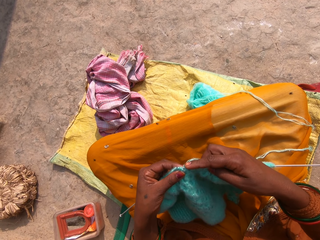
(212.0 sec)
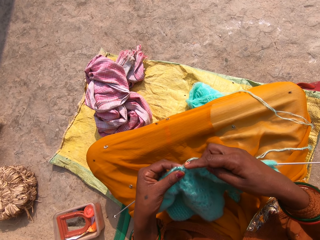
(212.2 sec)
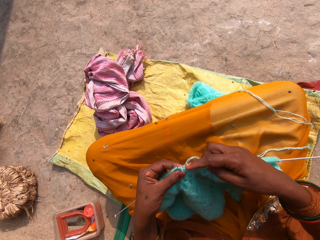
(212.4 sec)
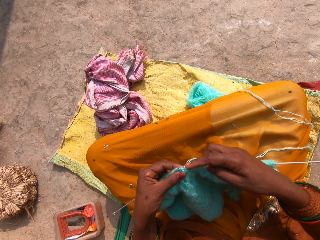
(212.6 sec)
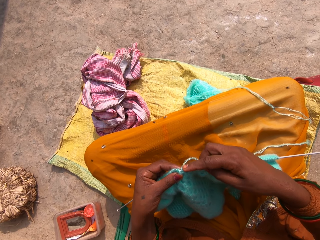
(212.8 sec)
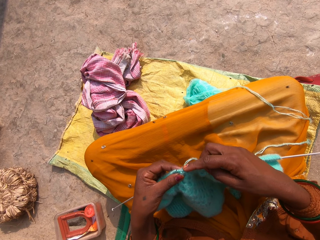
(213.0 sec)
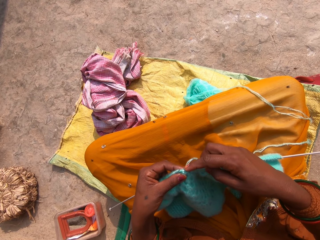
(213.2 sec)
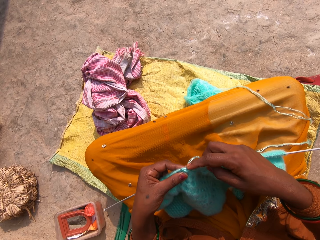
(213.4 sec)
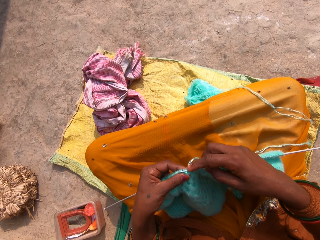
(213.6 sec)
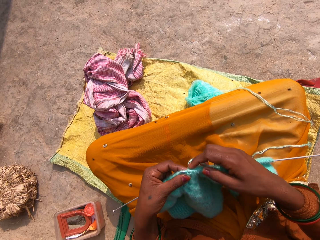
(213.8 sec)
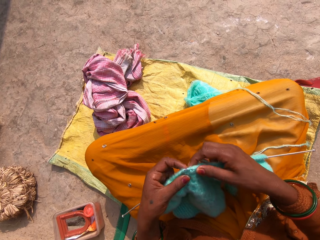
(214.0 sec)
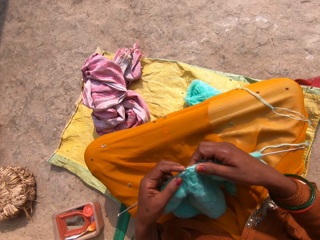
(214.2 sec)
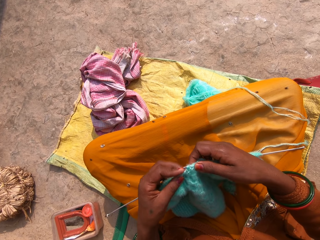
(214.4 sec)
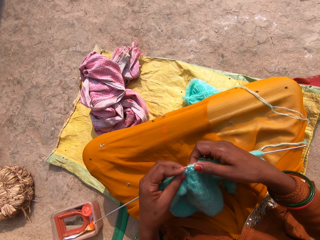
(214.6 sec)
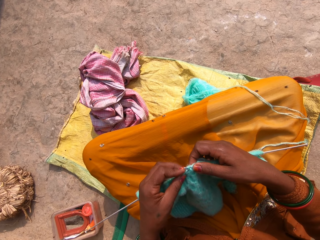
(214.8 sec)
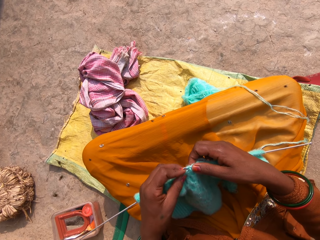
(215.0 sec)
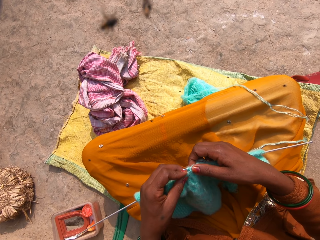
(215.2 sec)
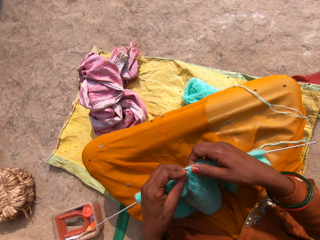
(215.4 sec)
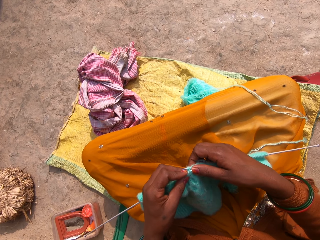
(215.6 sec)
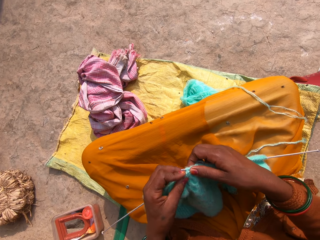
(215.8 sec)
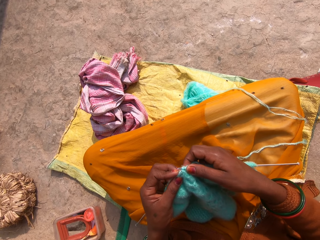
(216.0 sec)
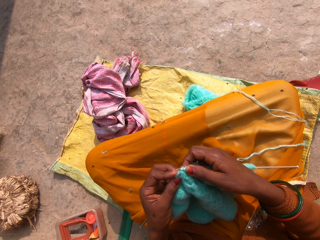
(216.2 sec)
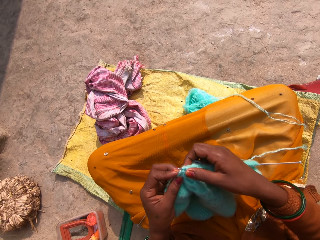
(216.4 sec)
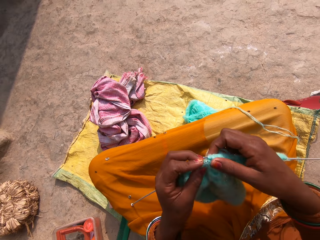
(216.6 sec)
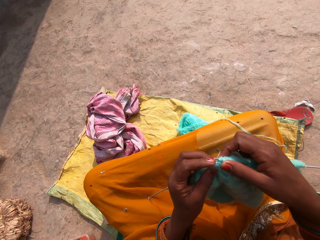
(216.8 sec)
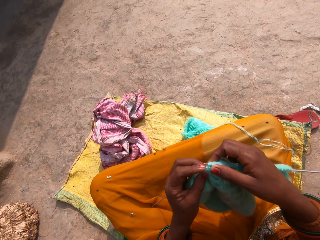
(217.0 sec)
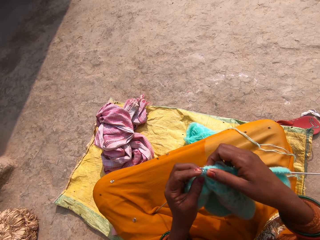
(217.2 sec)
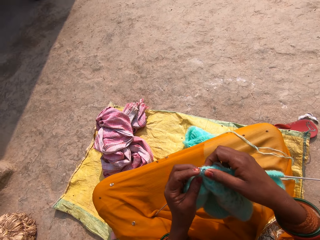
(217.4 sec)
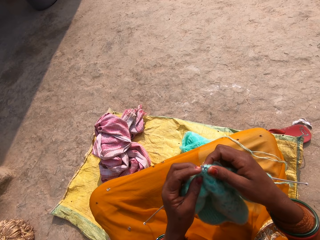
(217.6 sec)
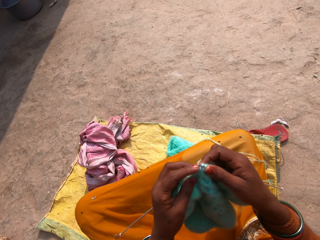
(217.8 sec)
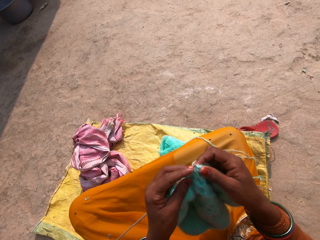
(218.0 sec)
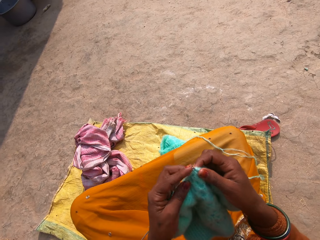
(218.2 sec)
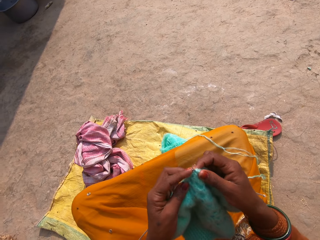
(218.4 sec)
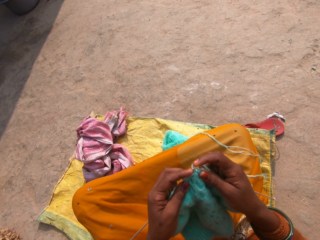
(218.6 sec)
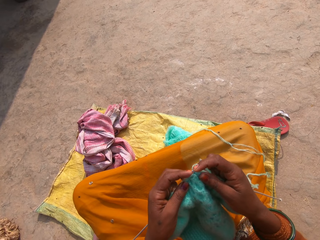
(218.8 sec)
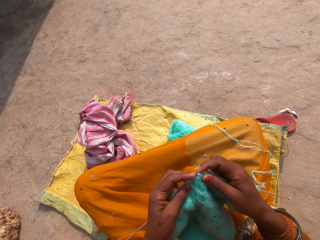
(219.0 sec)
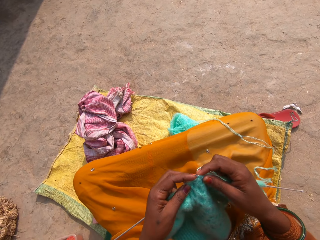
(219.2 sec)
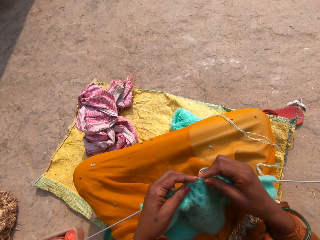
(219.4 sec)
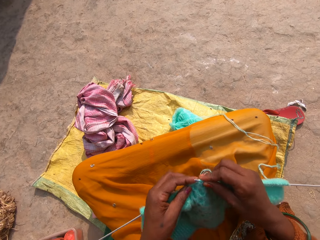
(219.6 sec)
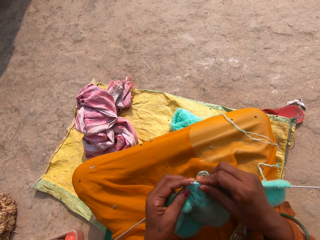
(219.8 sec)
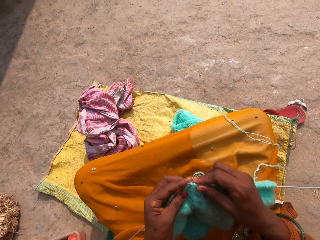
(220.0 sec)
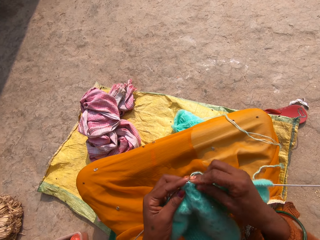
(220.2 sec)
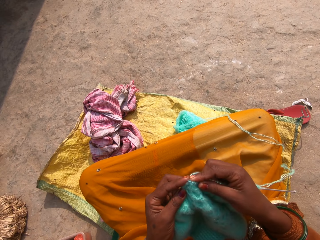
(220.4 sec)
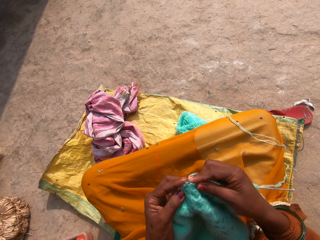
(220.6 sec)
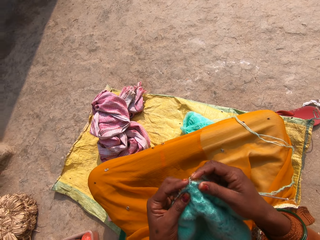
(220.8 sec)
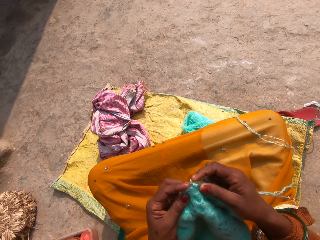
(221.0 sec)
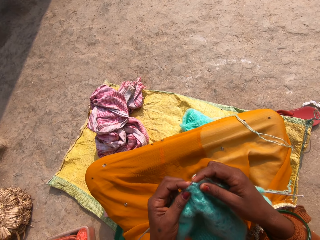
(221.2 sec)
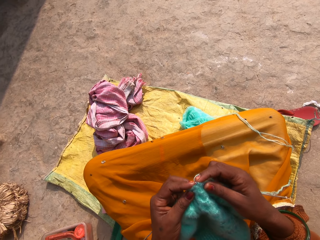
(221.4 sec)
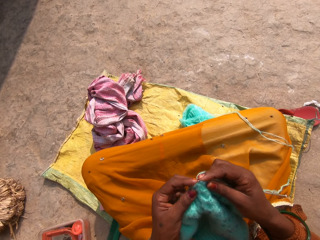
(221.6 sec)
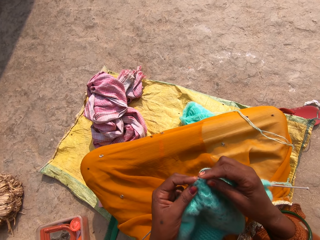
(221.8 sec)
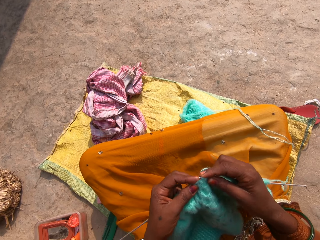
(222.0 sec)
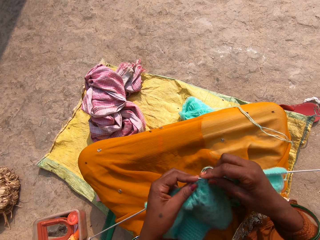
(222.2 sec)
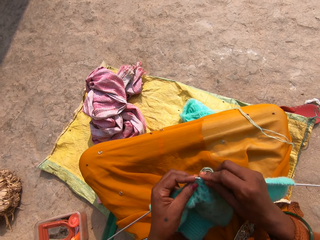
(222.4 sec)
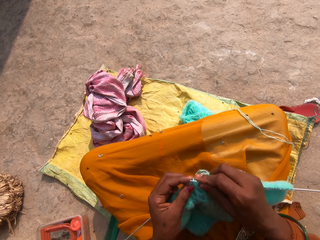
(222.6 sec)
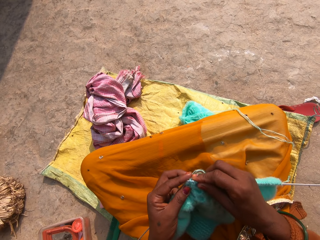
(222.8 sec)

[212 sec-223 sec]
The camera wearer moves the hand. They knit the fabric using a straight needle.

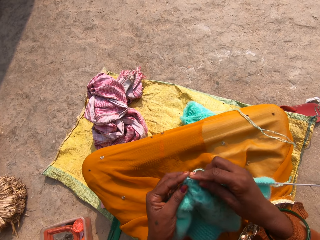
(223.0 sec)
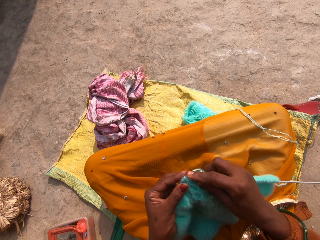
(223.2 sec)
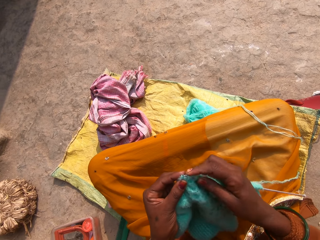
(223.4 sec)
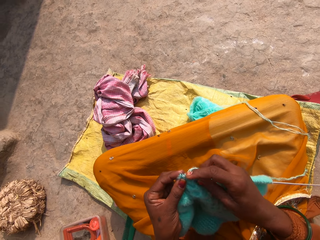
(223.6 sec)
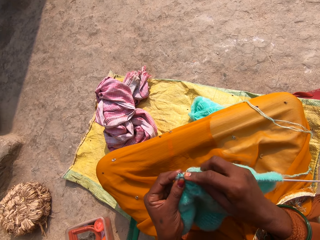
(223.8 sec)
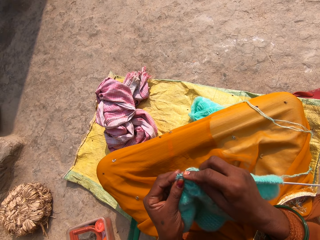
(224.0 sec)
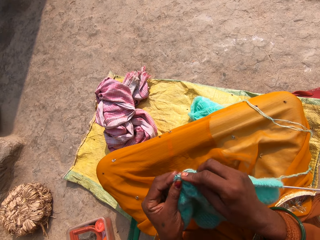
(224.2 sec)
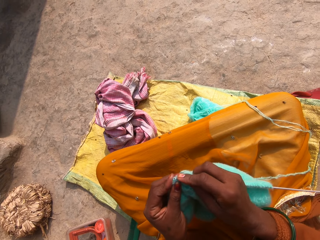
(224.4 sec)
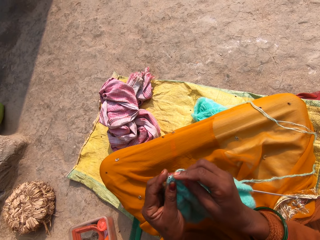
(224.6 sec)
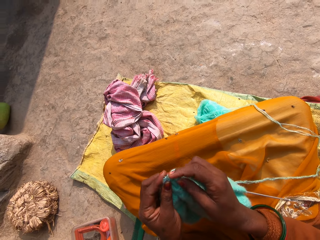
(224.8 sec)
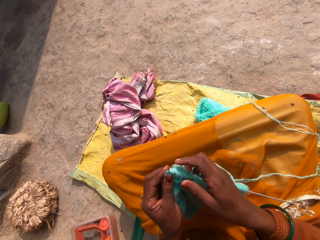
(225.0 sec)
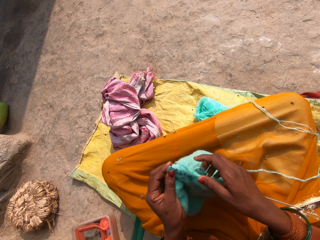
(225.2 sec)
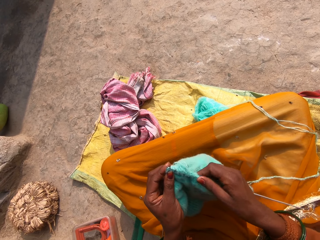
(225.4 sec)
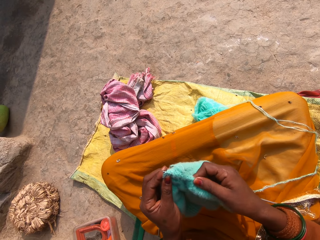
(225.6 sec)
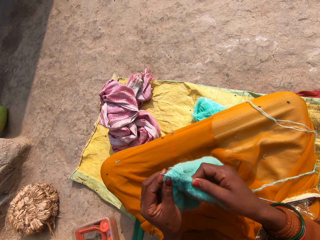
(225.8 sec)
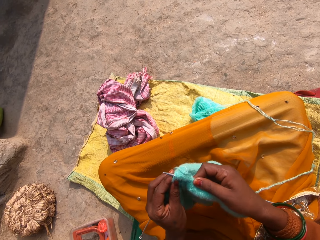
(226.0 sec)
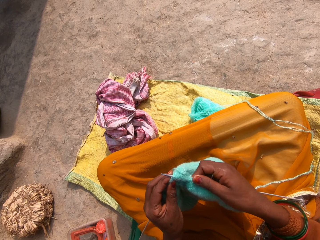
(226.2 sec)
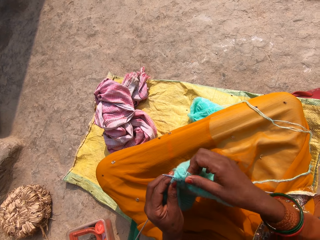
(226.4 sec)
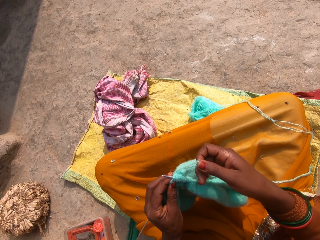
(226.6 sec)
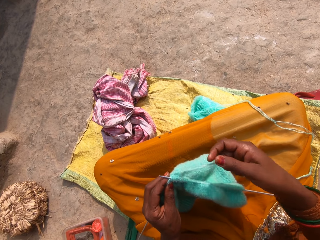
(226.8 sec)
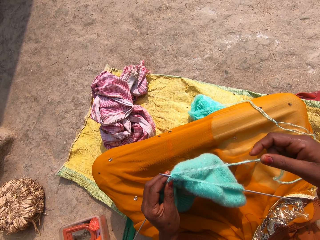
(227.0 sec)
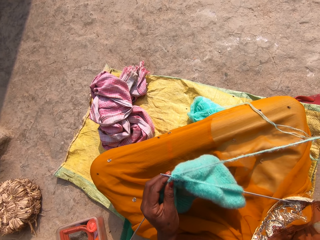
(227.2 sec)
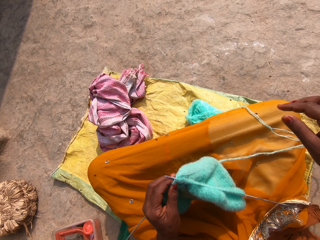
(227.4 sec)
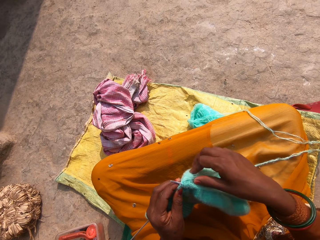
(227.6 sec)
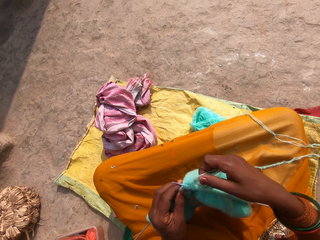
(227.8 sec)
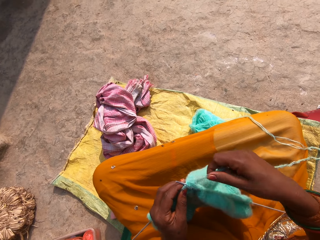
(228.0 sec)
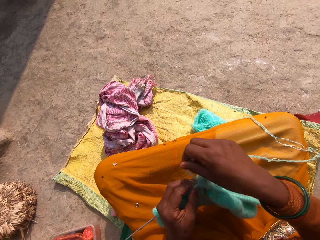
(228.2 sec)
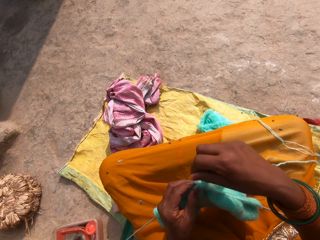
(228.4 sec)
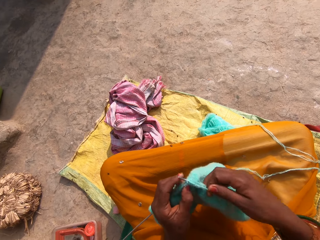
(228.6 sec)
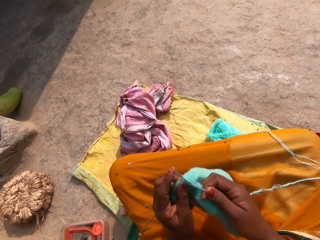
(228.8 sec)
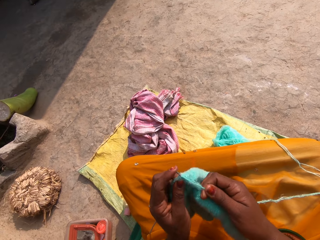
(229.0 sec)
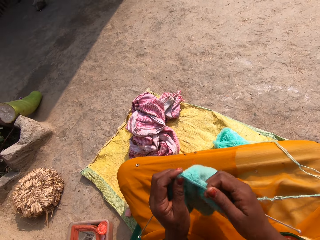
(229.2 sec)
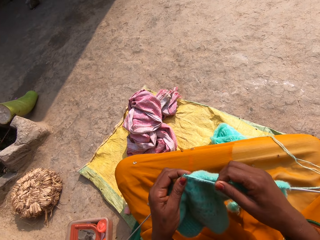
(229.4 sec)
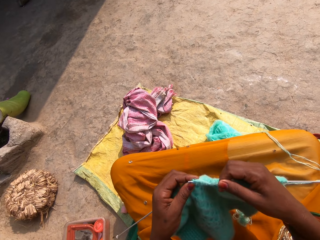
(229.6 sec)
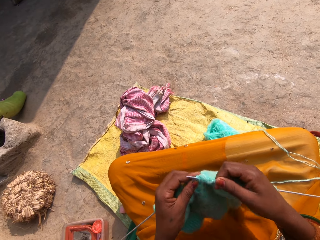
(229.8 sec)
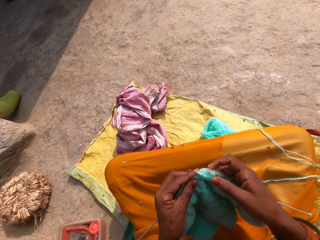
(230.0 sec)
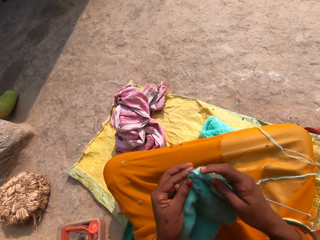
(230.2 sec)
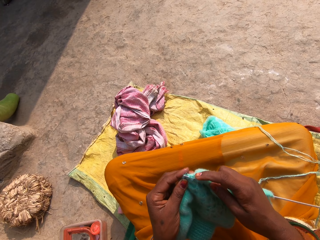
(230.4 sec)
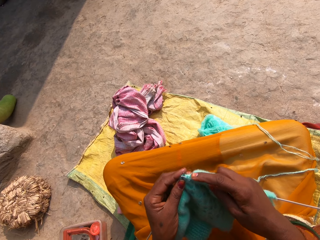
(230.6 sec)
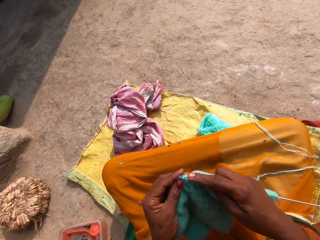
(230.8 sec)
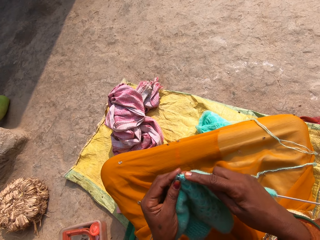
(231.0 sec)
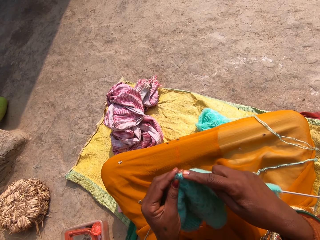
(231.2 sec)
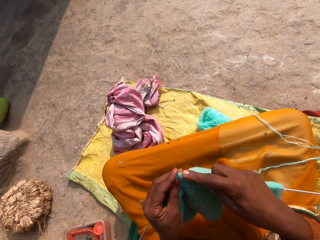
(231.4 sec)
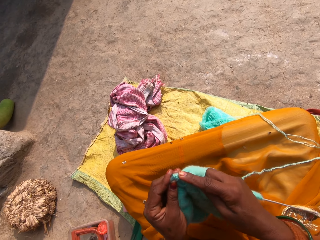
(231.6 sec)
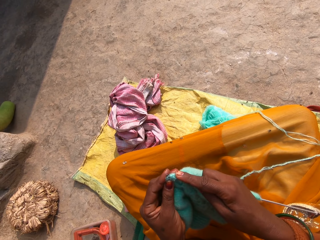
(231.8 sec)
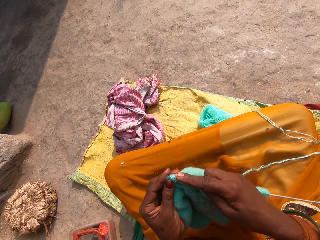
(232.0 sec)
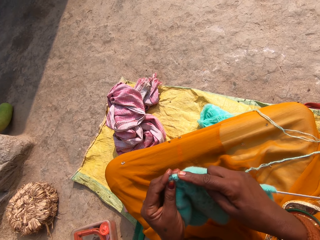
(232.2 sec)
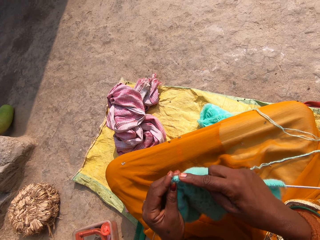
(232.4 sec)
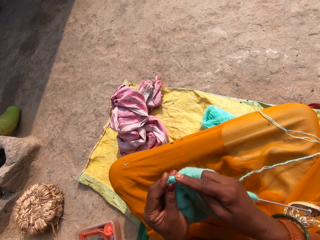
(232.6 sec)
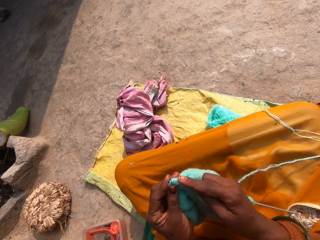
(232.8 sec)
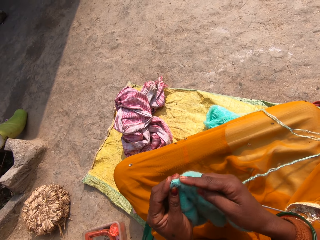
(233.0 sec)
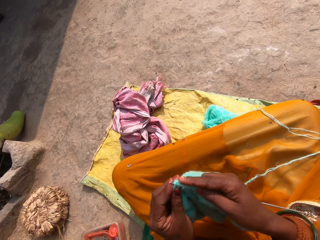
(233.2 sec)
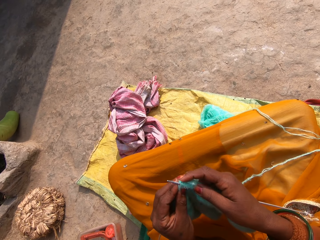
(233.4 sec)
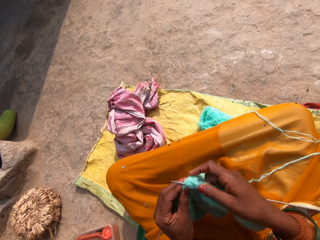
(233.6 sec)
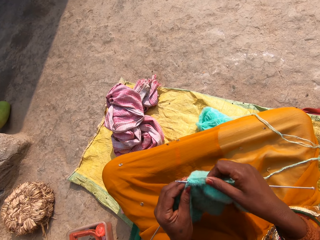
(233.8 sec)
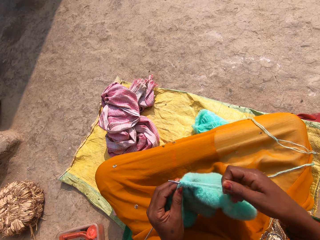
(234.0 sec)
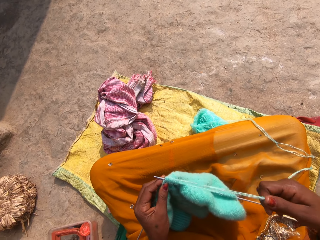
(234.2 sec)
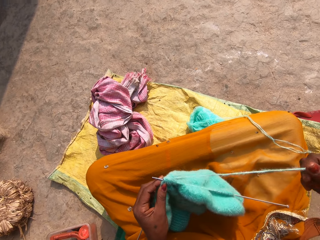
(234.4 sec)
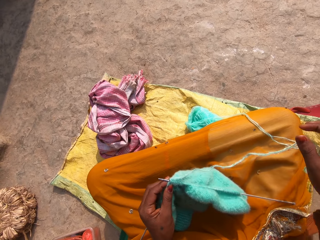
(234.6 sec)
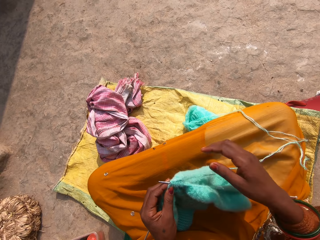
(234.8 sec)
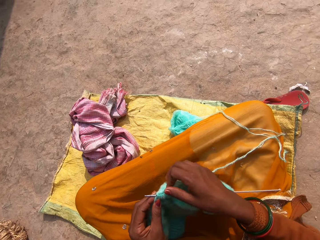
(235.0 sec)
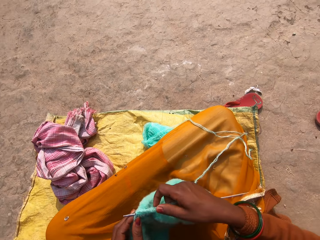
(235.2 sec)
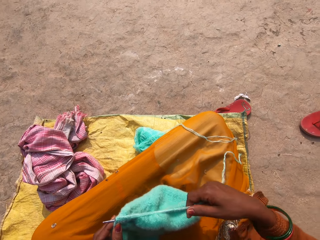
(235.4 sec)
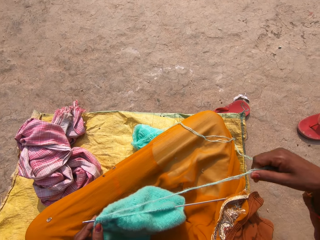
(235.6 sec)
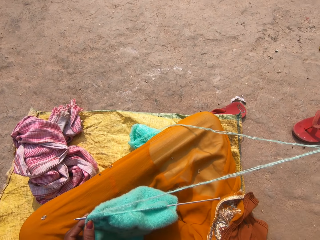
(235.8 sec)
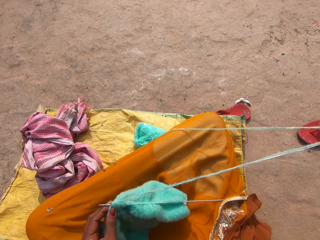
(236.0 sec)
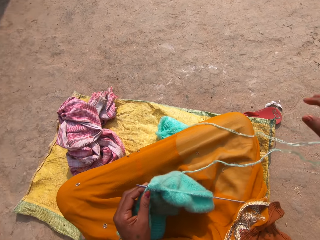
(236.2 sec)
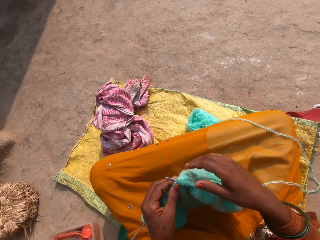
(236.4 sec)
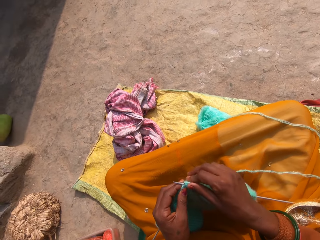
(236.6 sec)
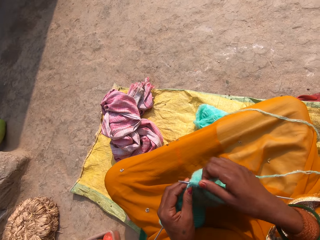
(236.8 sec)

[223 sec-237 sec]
The camera wearer touches the fabric. They roll the knitting wool on the straight needle. They knit the fabric using the straight needle. They pull the knitting wool.
